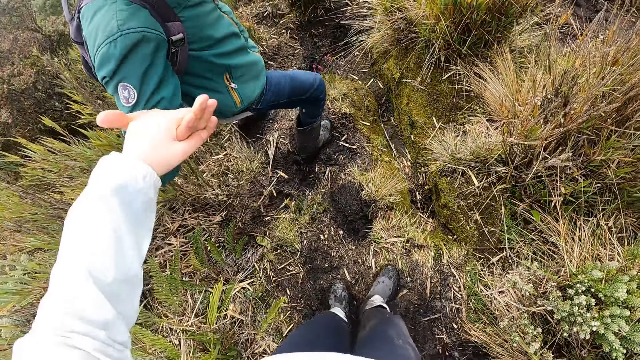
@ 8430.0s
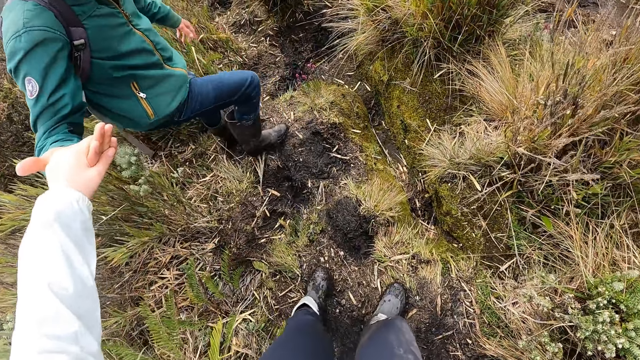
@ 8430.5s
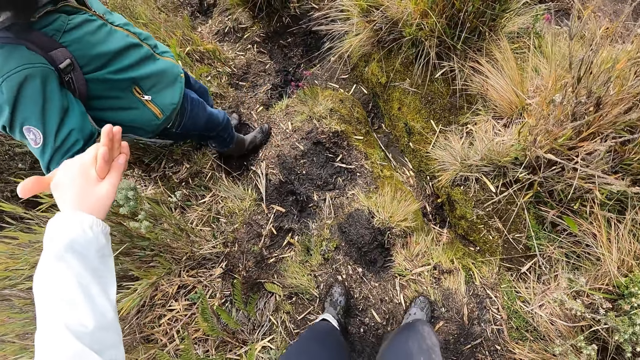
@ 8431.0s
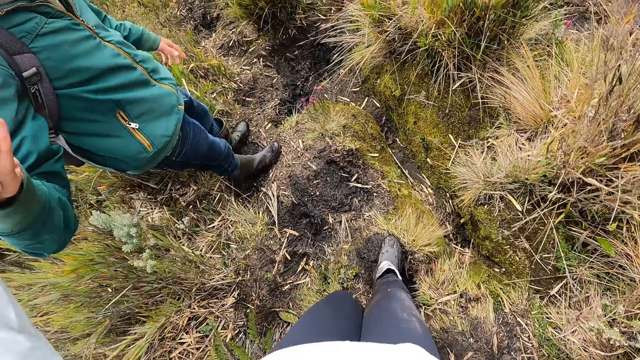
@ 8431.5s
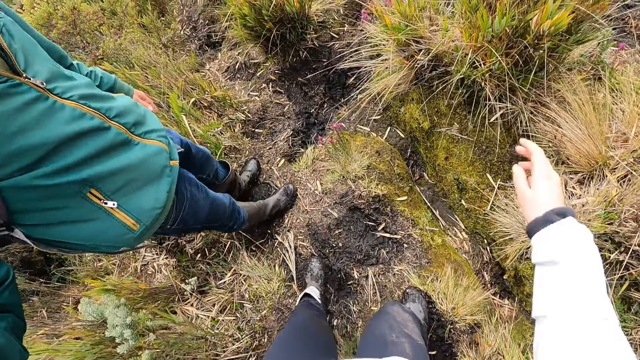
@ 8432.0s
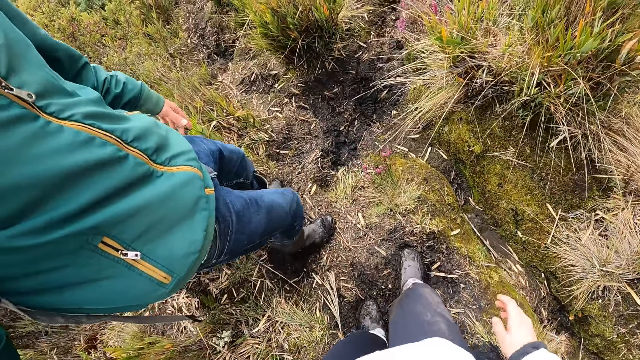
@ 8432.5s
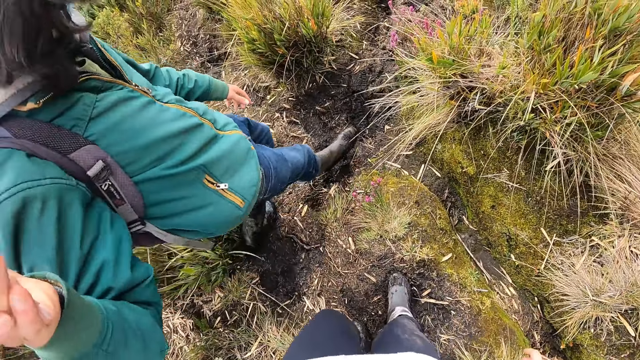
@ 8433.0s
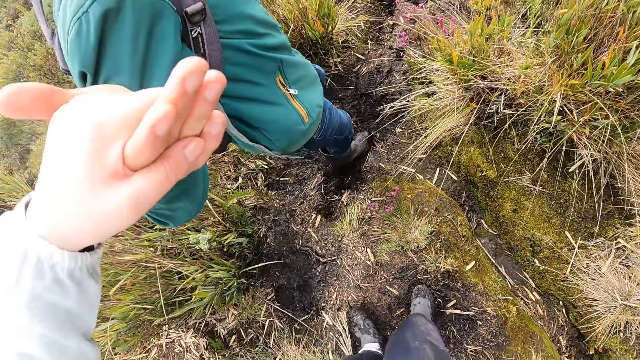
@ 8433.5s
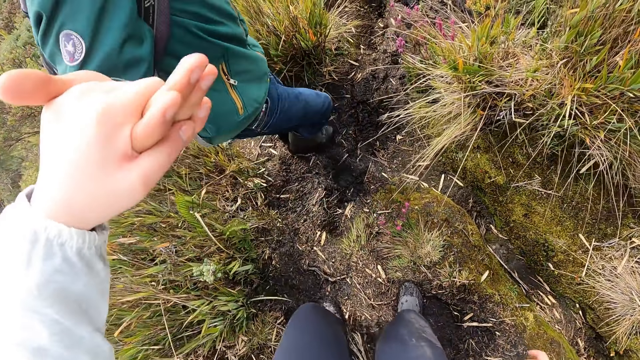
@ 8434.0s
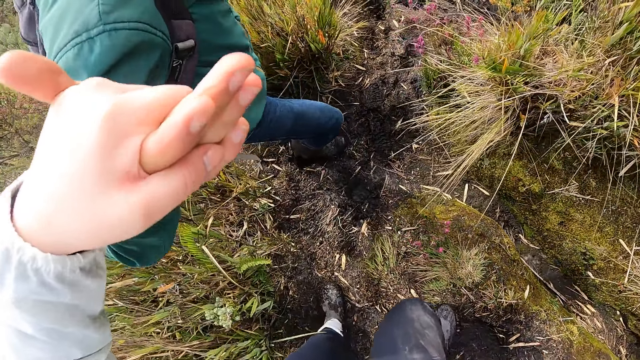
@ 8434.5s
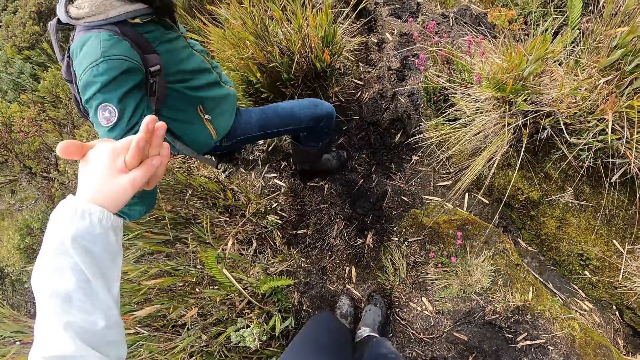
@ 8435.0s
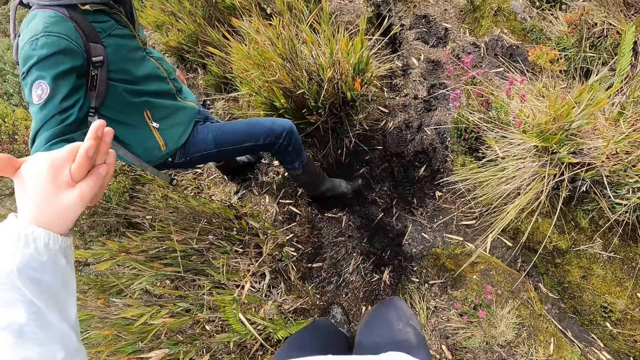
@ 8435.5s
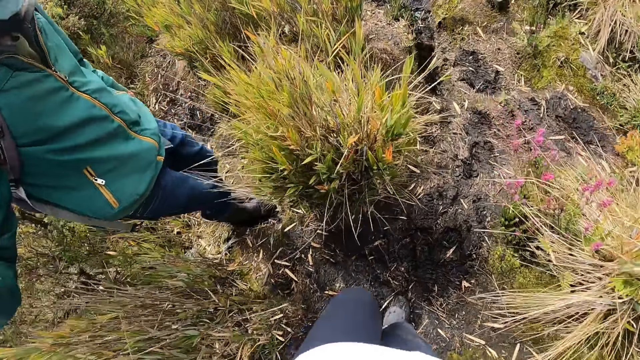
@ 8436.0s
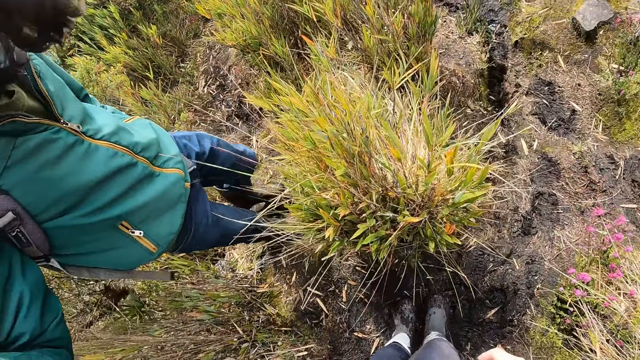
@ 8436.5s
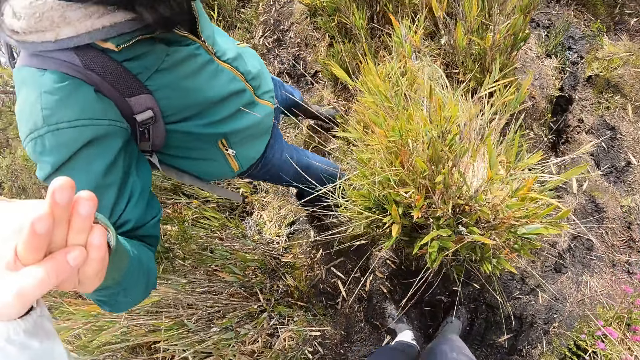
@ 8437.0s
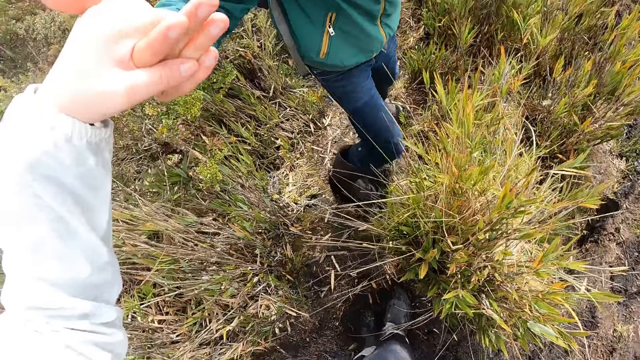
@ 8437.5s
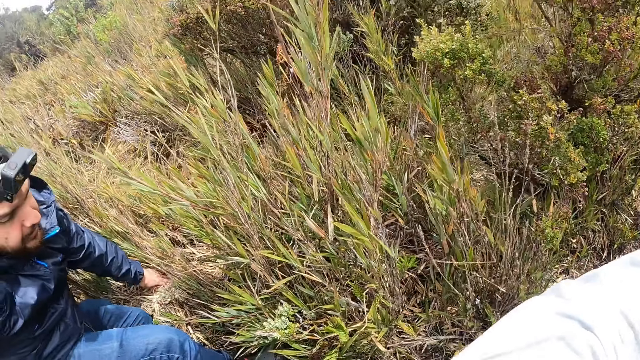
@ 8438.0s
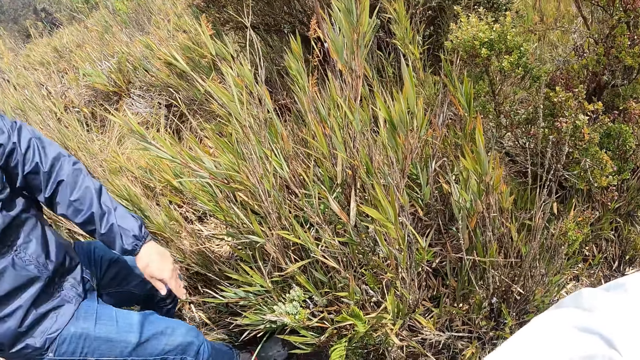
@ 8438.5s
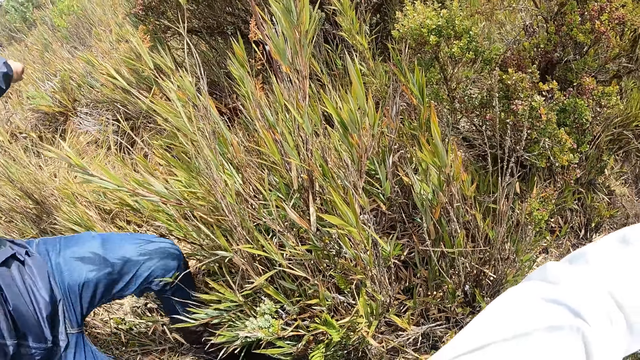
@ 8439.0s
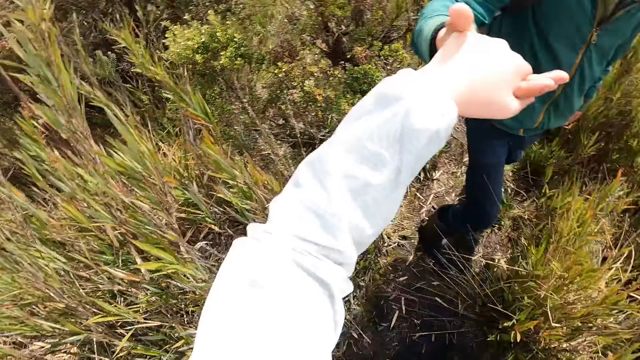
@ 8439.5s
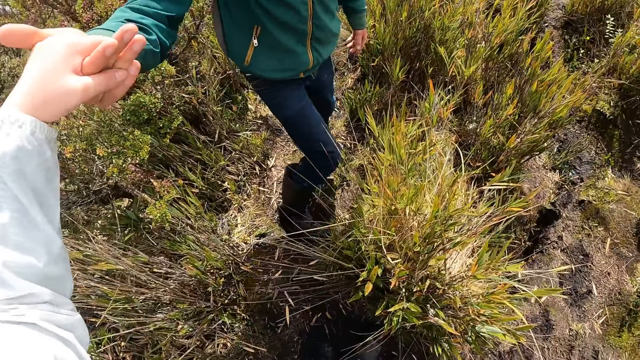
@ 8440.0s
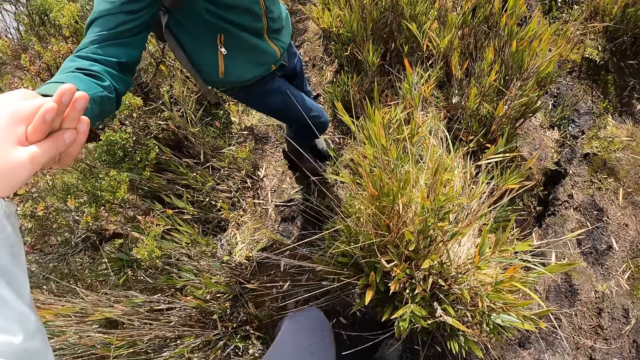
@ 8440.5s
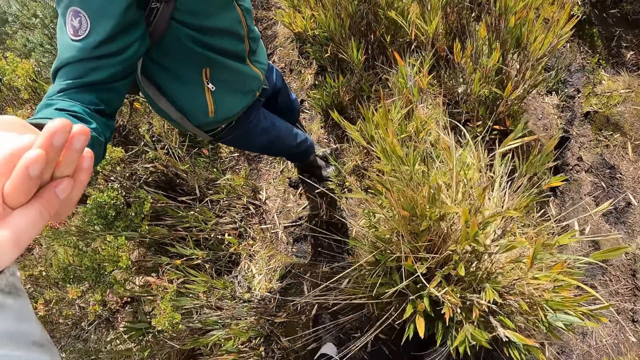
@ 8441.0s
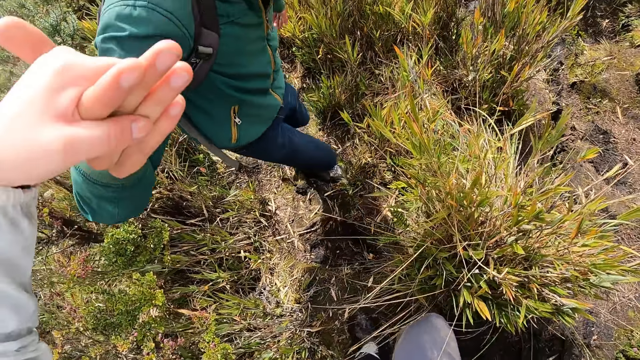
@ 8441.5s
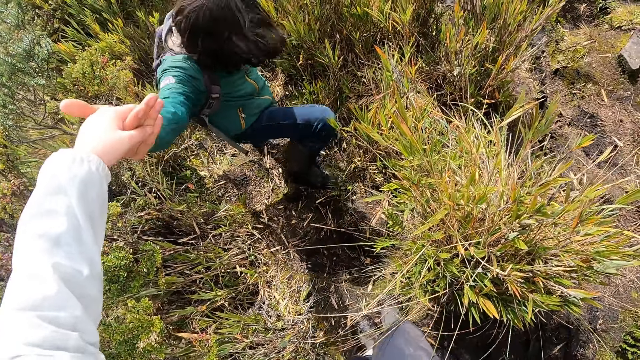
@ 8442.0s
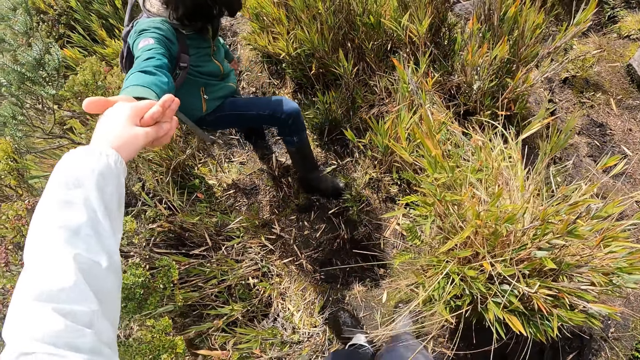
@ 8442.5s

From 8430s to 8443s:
Another man holds some grass with his left hand. The man walks down the marshy steep.

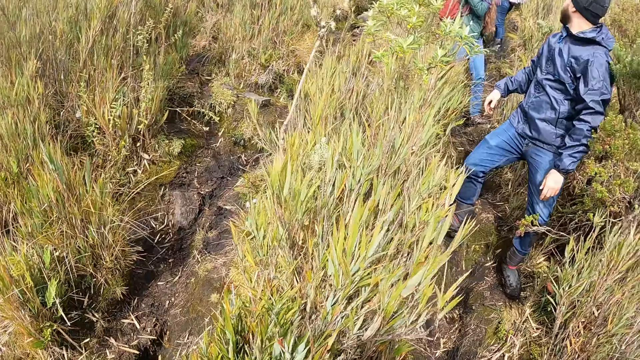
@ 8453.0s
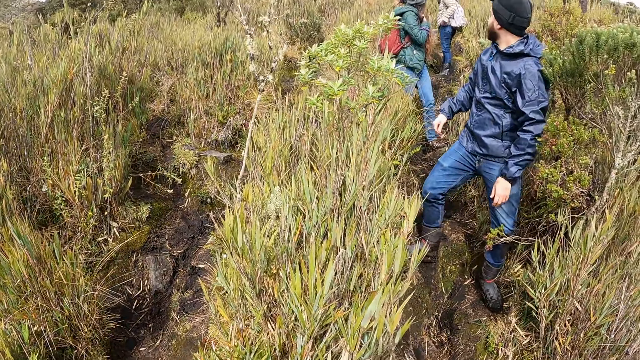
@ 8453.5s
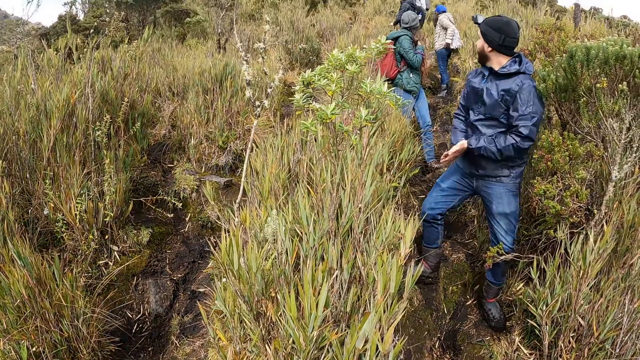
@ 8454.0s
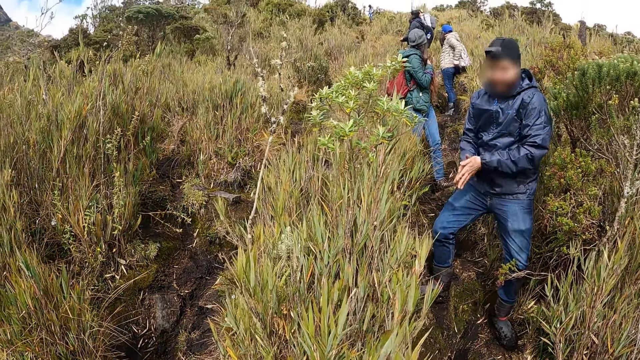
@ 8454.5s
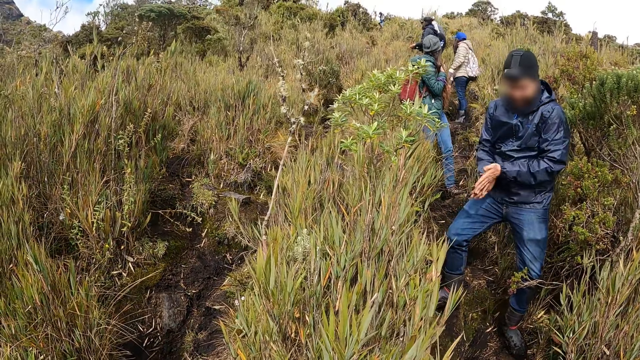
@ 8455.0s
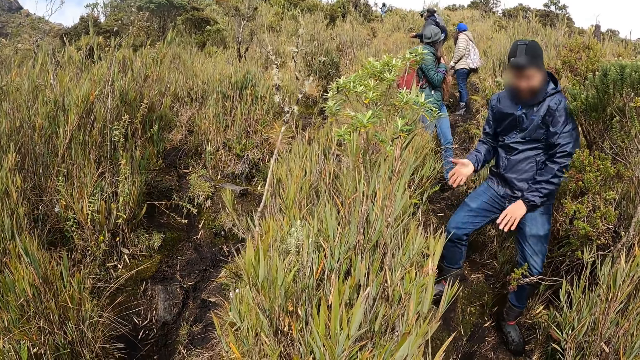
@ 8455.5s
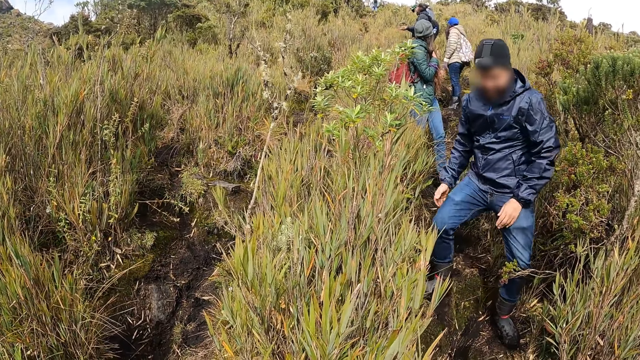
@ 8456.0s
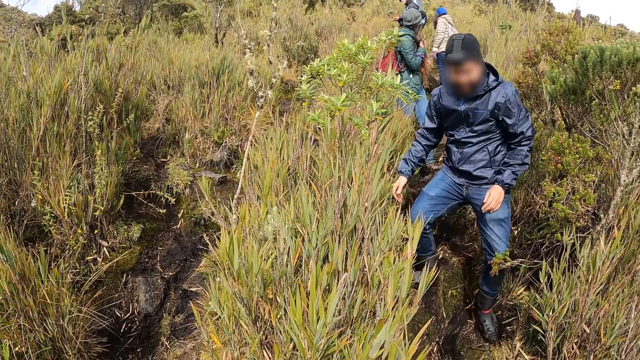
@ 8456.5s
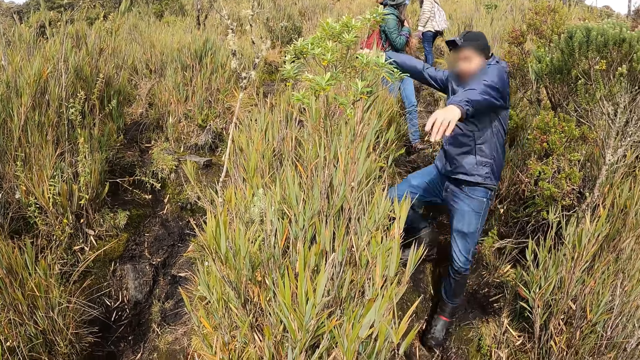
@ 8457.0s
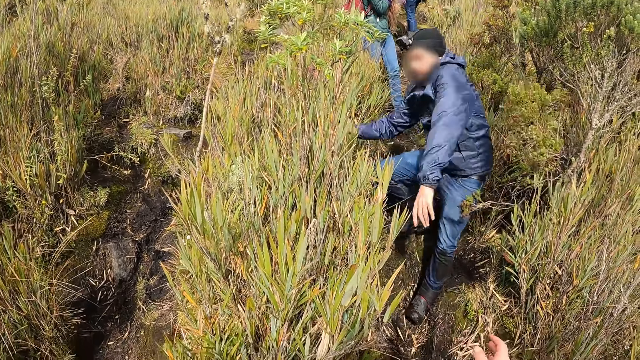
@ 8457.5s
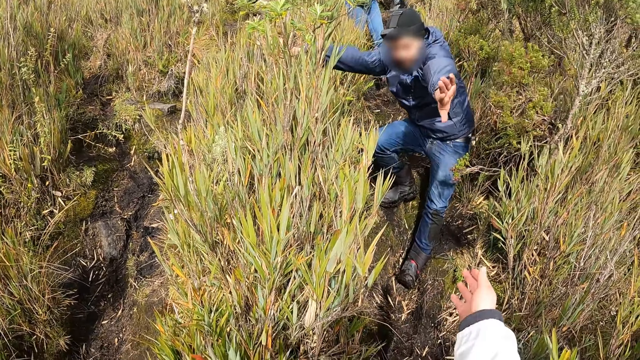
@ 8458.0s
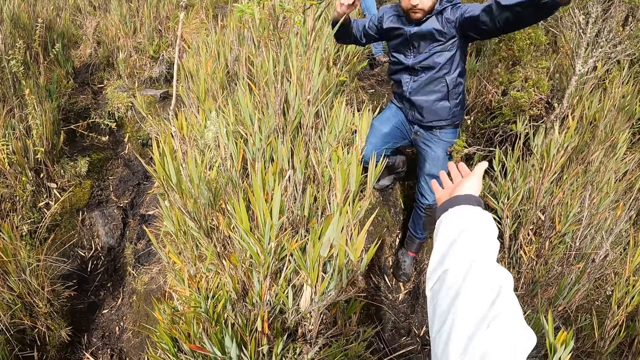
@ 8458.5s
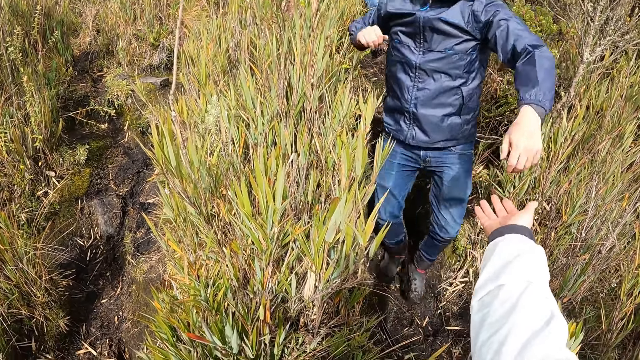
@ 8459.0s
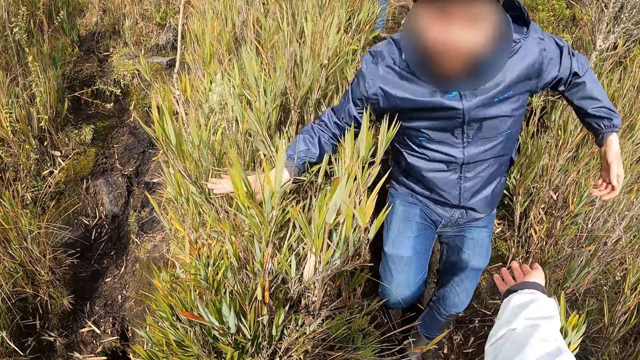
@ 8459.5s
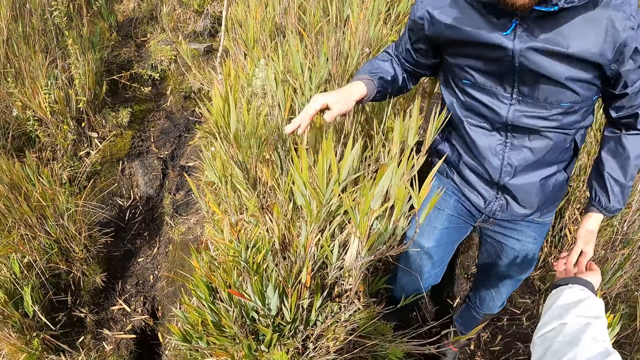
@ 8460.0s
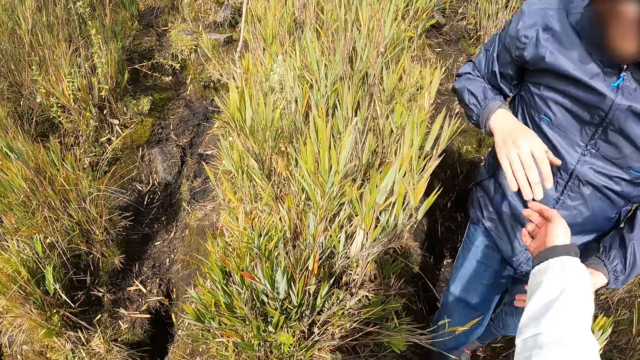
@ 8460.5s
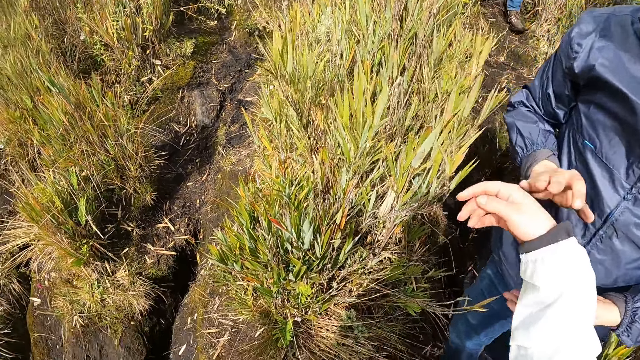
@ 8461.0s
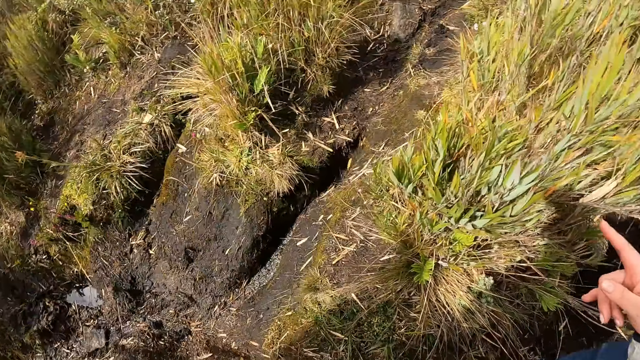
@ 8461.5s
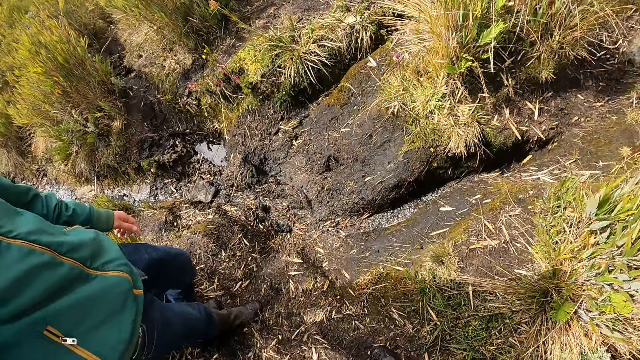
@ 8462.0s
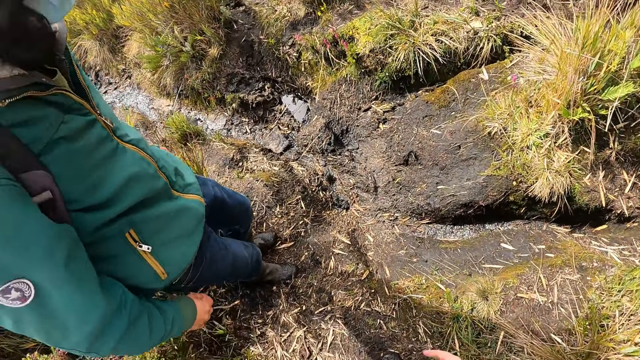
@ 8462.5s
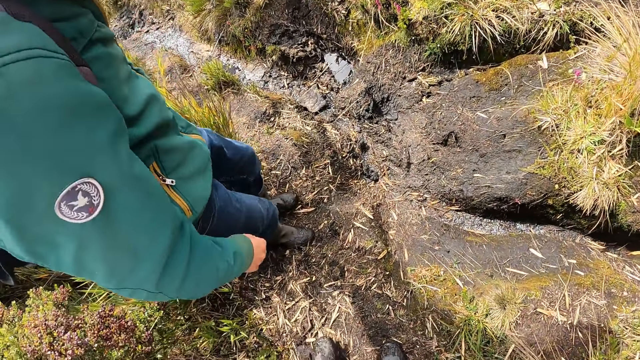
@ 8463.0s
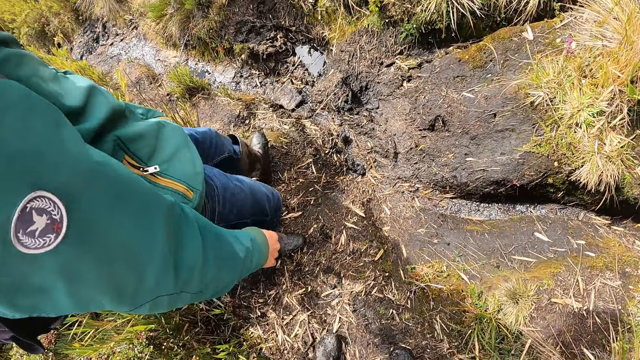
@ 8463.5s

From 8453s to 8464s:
The man rubs his hands together. The camera wearer looks around. She stretches her right hand toward the man. She touches the man with her right hand. She holds the man's hands. She interacts with the man.
